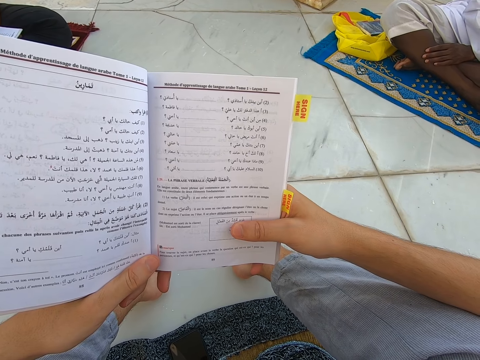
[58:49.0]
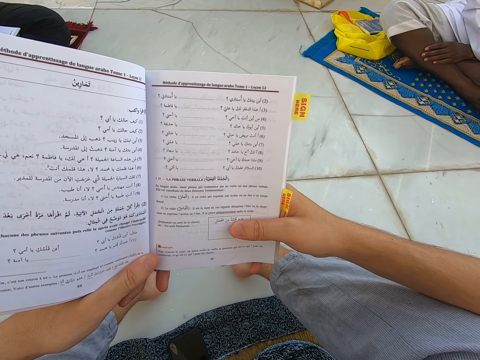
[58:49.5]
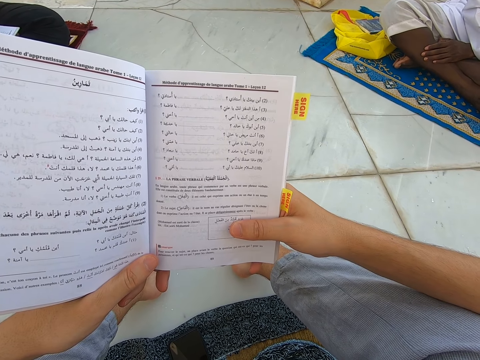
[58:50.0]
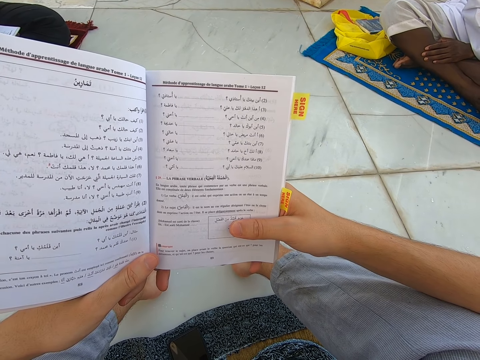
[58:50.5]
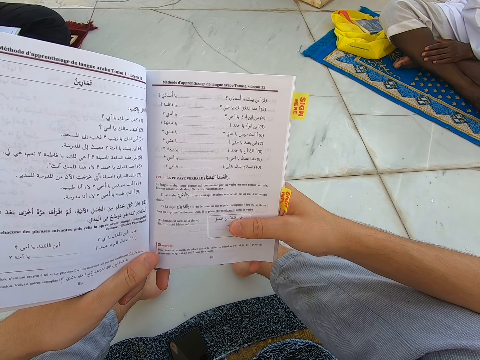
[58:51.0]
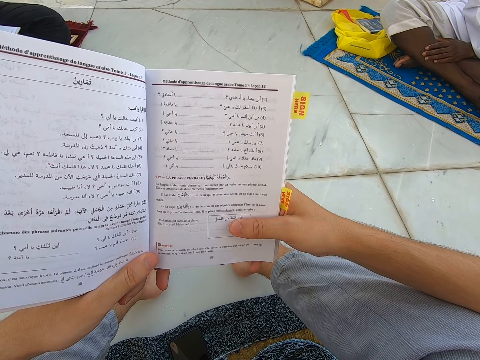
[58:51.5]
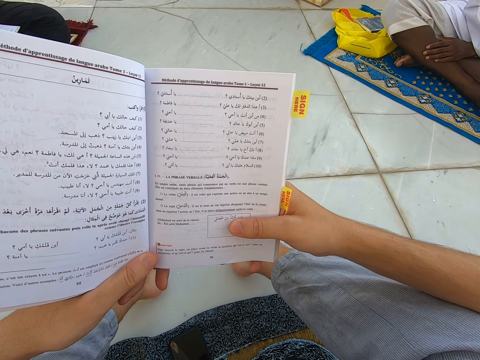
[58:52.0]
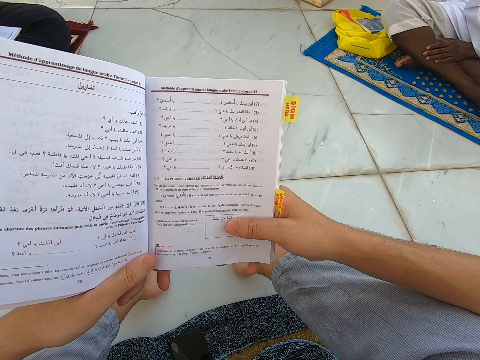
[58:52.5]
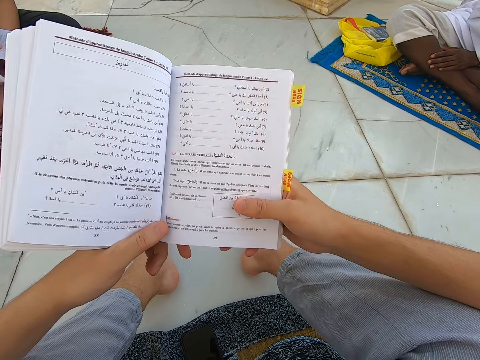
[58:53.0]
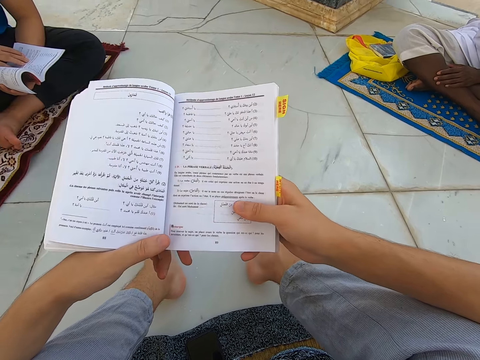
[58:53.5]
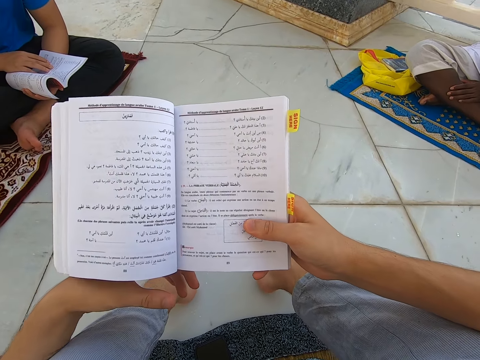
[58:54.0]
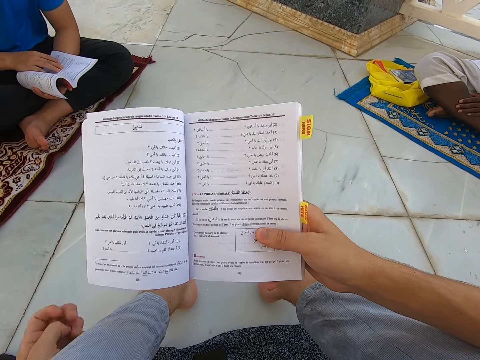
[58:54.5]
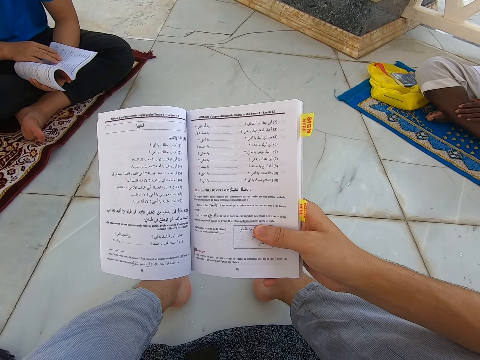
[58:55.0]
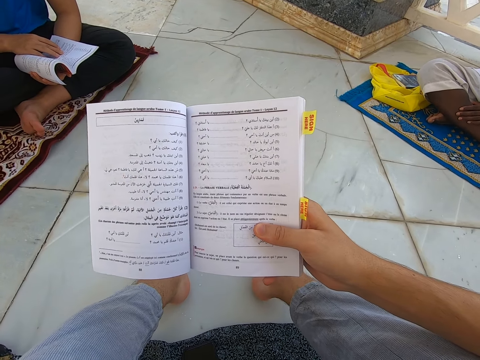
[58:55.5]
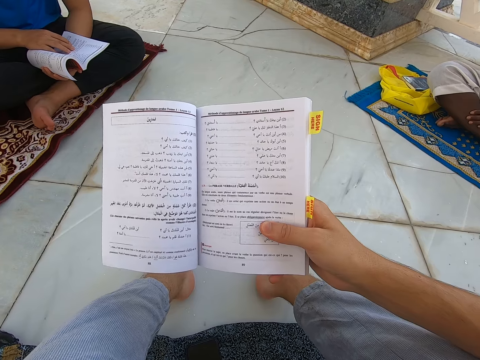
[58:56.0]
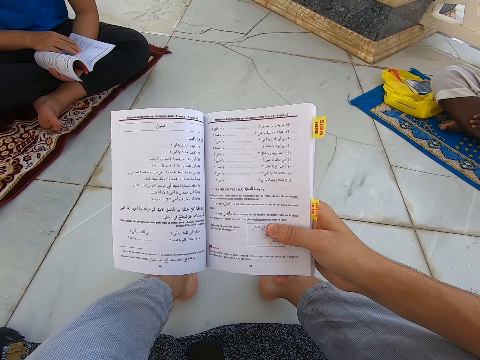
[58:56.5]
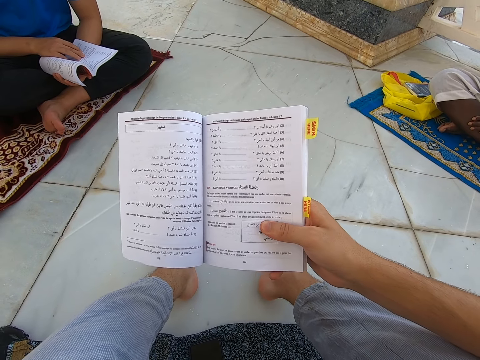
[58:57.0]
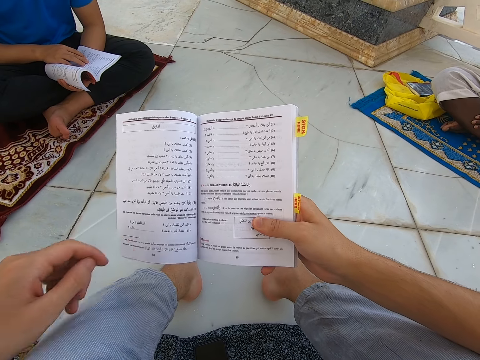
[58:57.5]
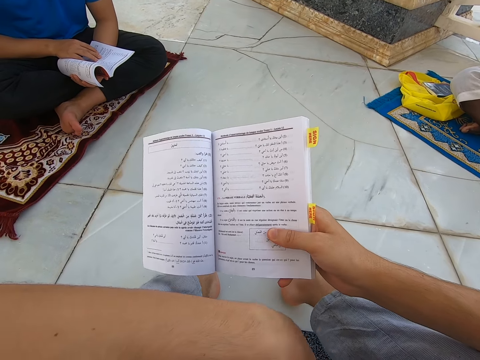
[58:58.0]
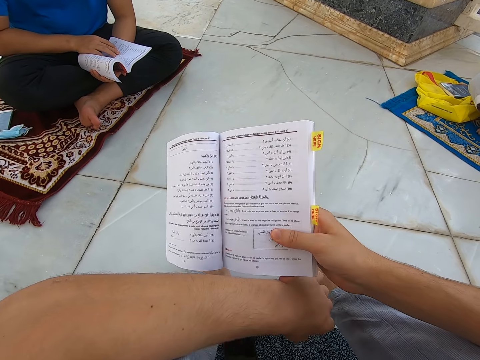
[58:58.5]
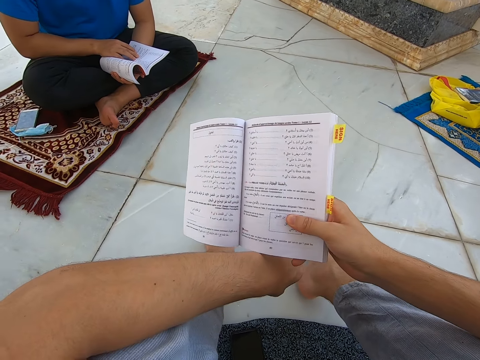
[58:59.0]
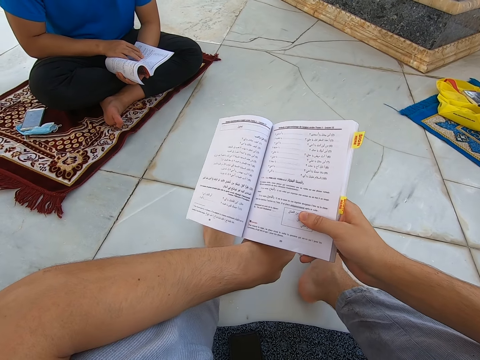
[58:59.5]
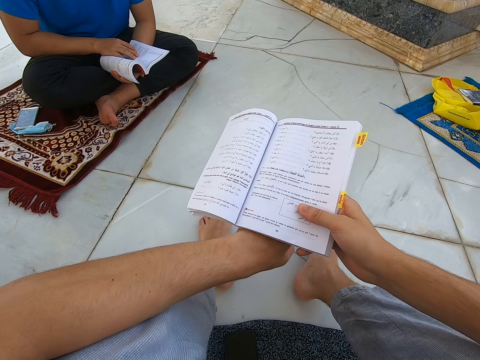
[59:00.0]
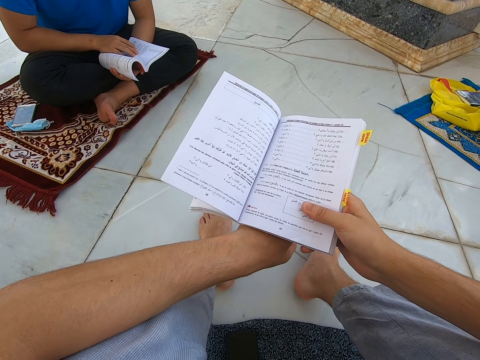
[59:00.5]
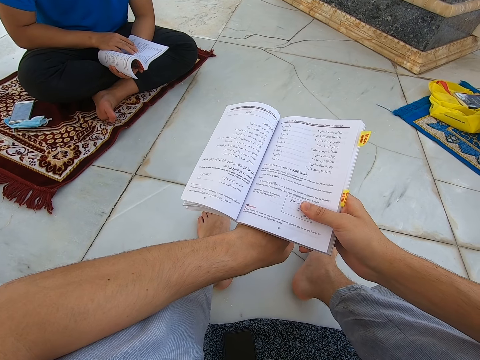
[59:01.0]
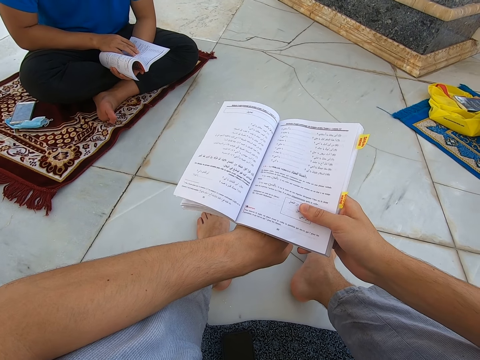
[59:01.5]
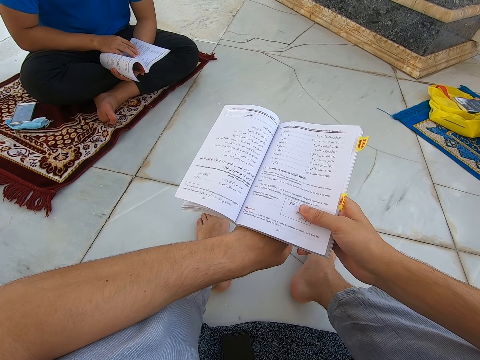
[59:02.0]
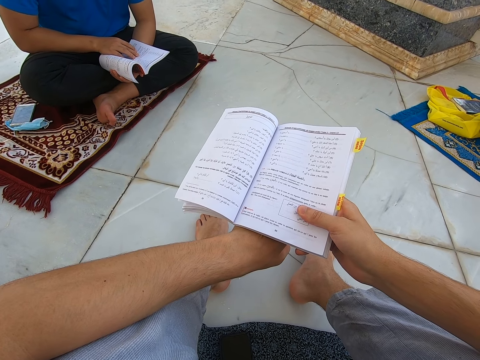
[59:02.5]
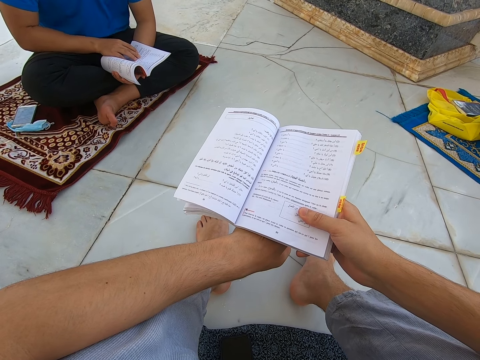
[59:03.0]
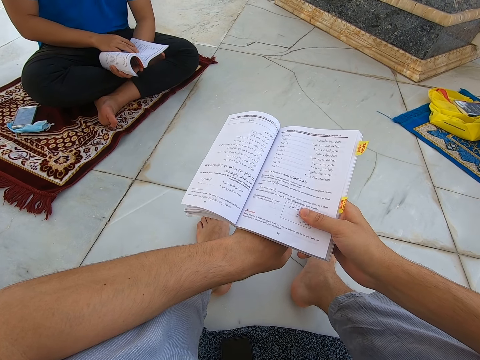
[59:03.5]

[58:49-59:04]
The camera wearer moves the left hand. She scratches her leg. She reads the book in the mosque.

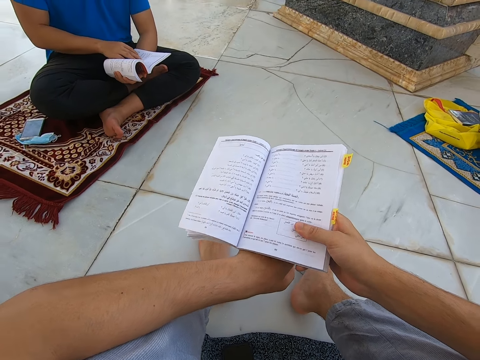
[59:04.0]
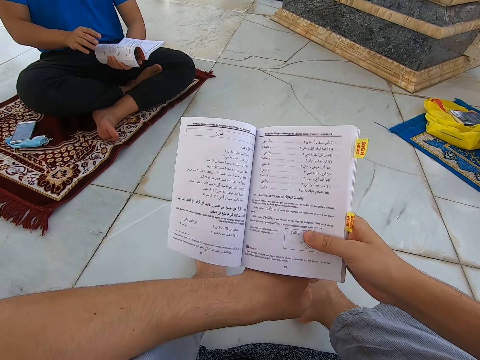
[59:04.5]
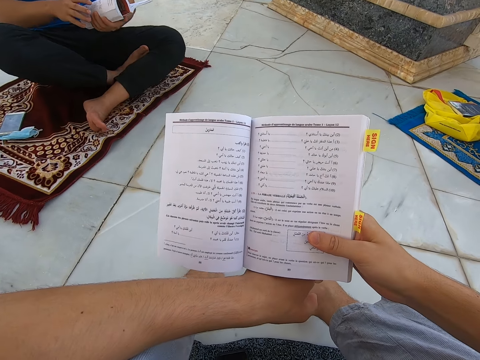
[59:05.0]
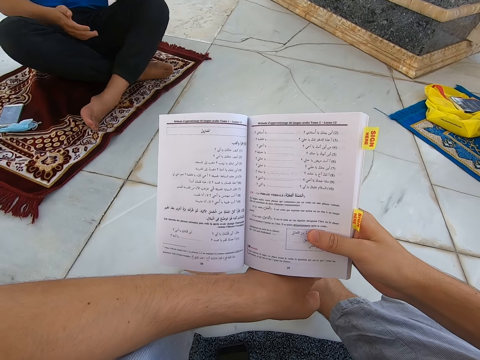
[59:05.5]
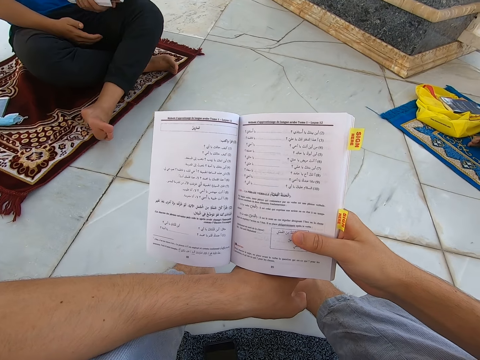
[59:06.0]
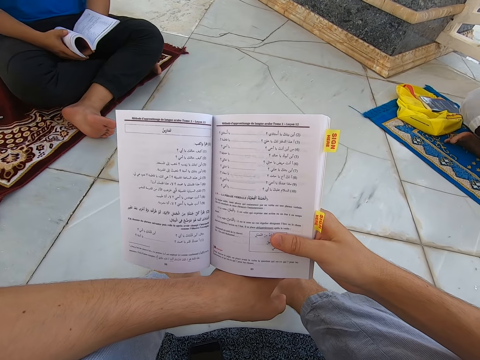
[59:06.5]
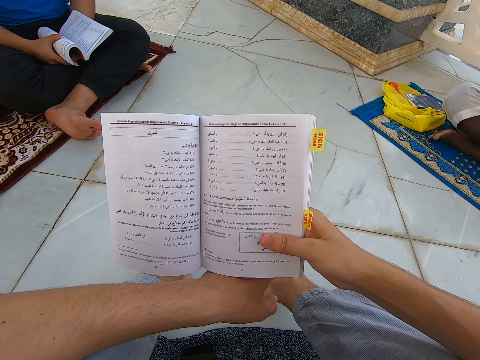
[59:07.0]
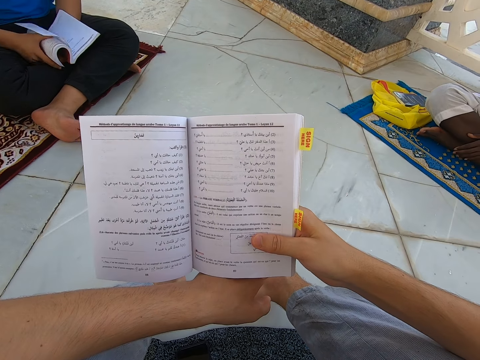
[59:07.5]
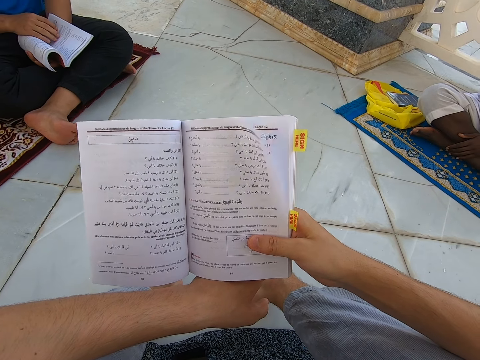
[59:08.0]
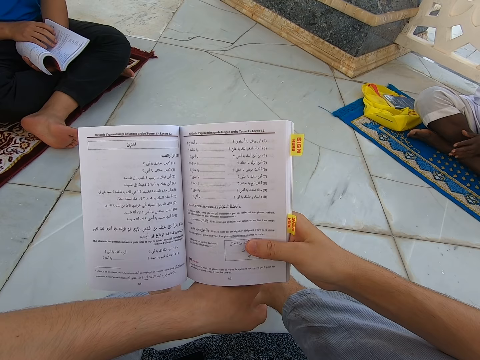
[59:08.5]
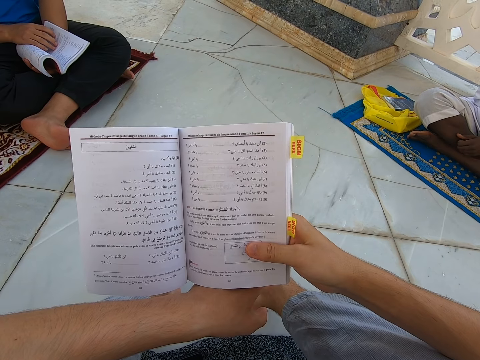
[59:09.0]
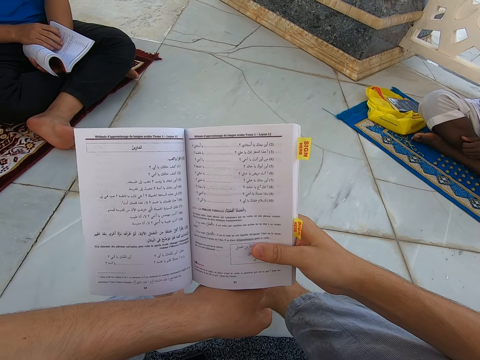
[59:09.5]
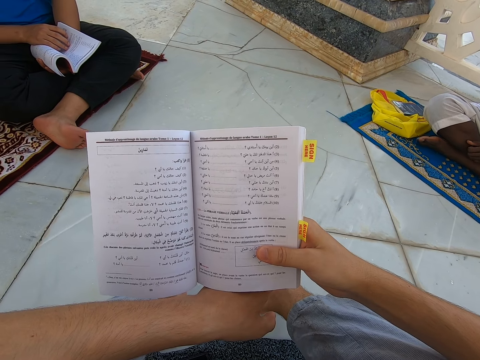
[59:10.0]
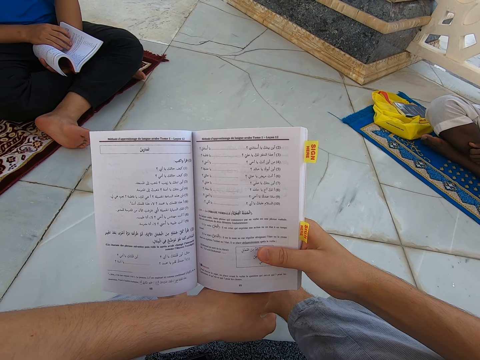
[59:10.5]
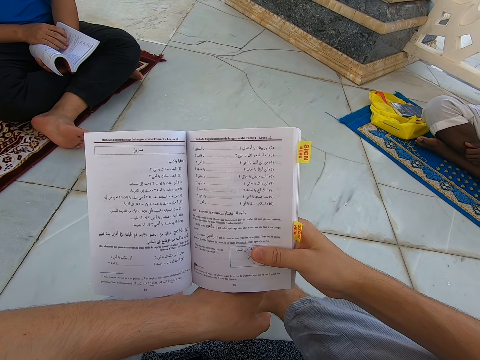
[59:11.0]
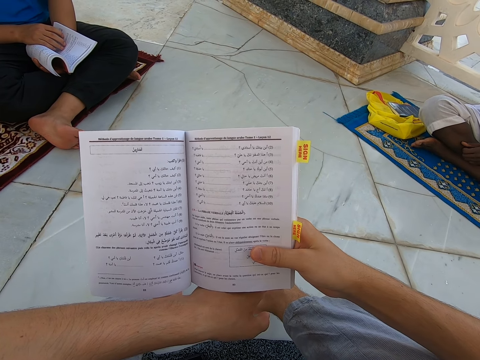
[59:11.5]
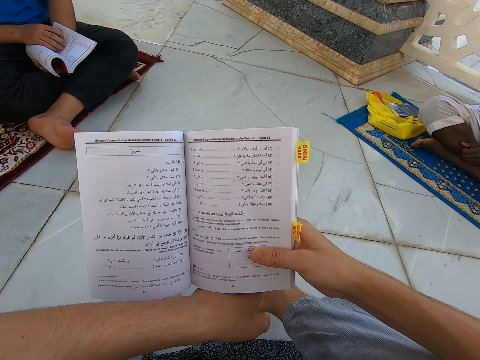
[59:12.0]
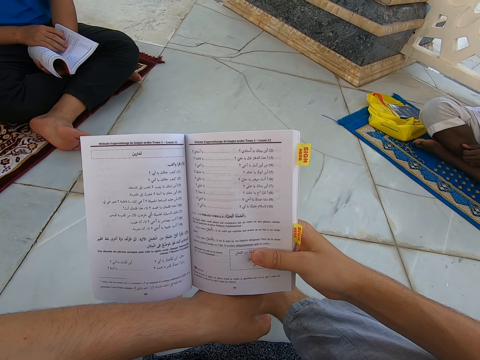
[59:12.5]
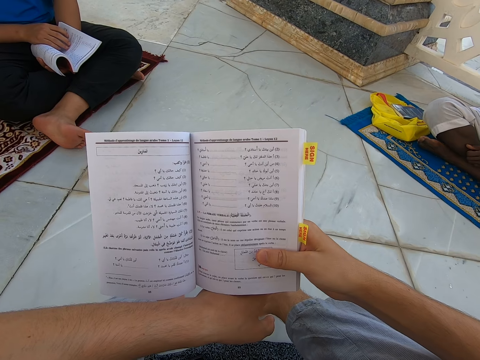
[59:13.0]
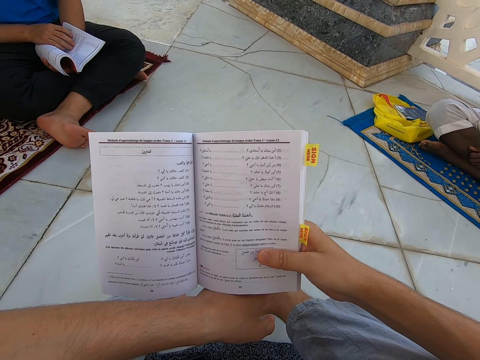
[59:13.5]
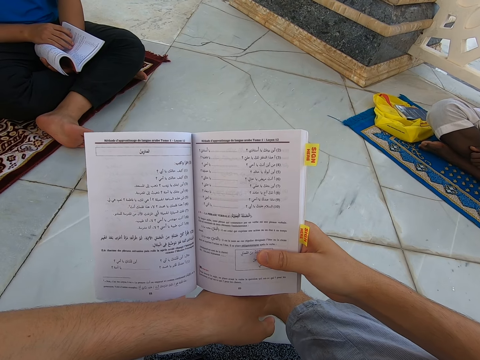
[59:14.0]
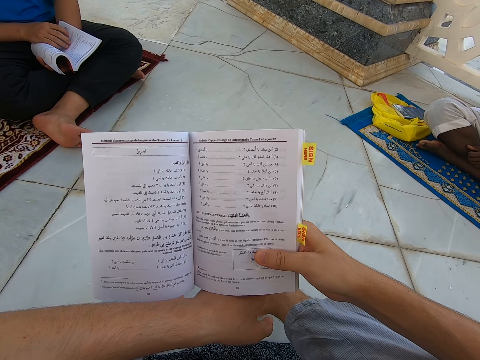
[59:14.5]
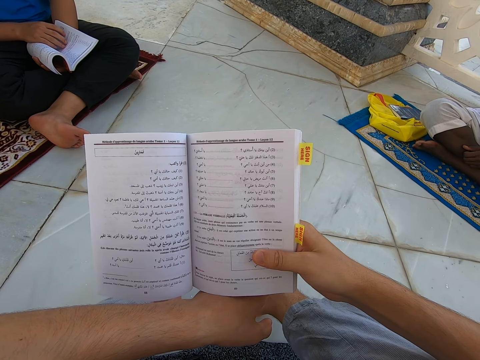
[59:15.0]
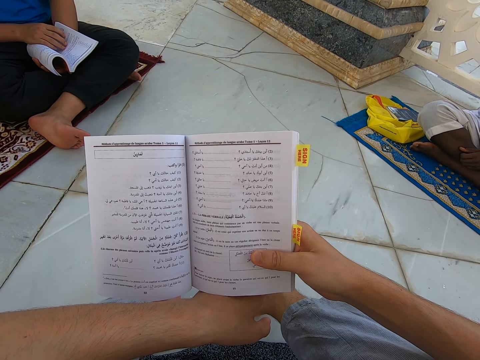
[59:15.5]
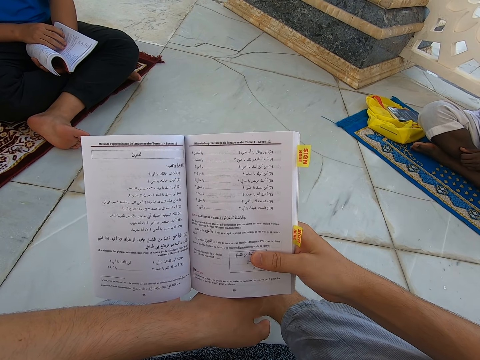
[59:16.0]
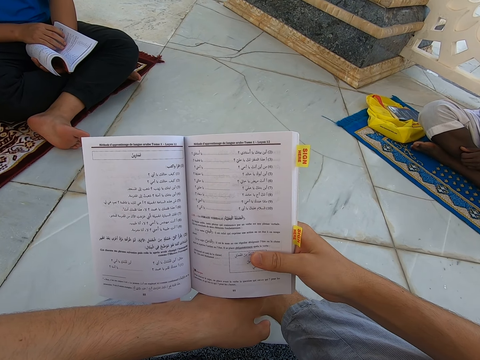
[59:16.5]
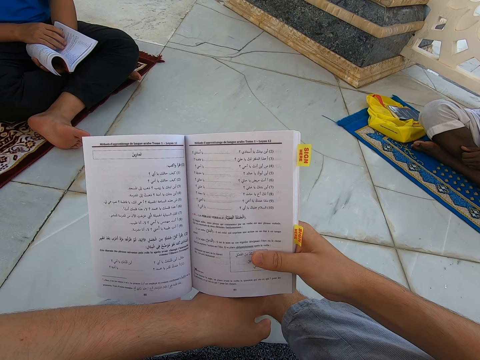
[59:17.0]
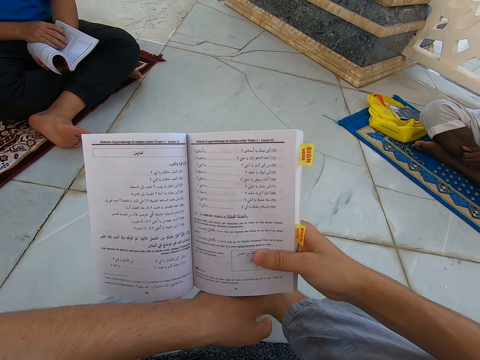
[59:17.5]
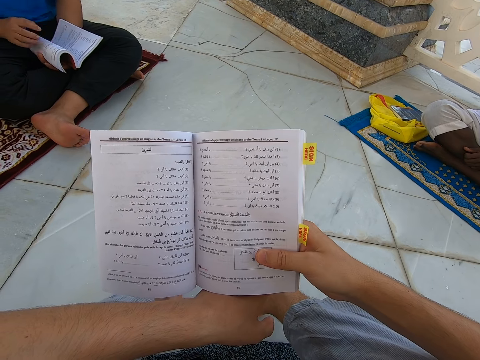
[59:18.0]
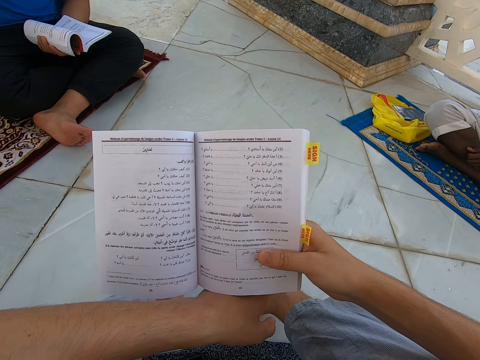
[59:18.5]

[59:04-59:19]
A person touches a book.
